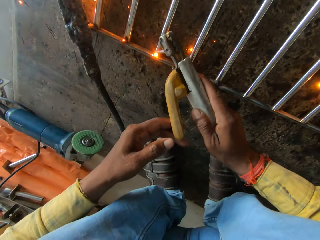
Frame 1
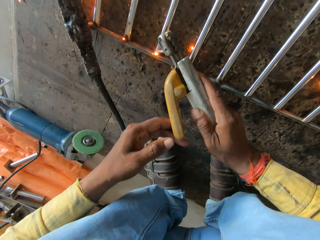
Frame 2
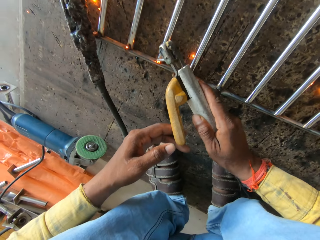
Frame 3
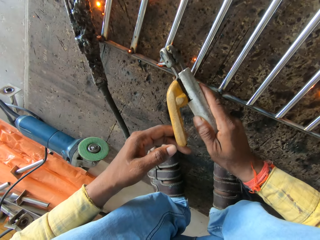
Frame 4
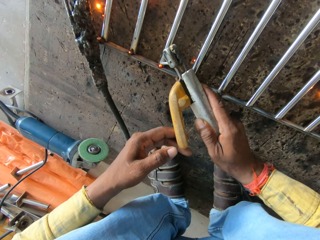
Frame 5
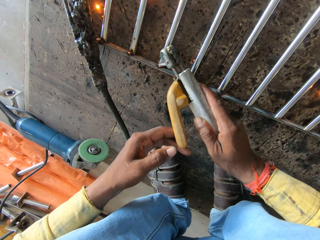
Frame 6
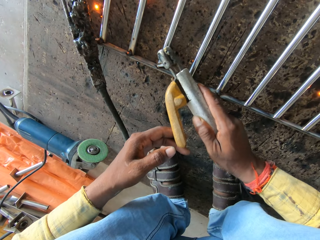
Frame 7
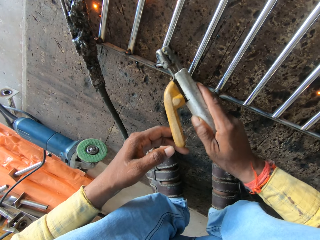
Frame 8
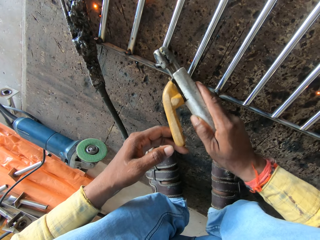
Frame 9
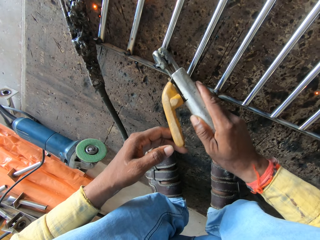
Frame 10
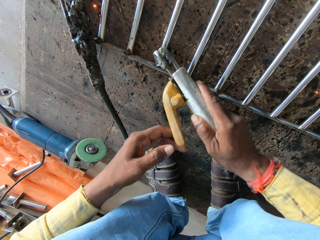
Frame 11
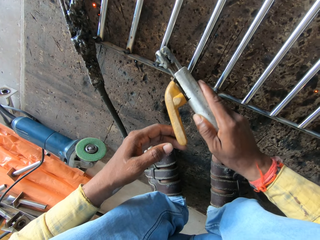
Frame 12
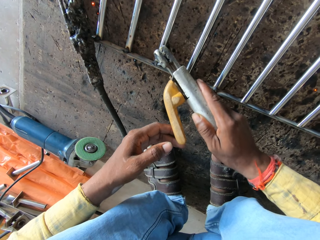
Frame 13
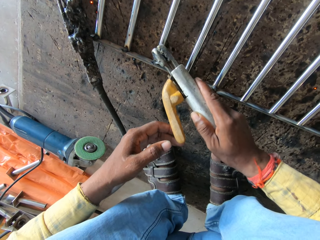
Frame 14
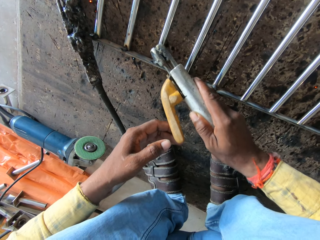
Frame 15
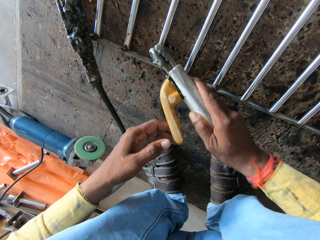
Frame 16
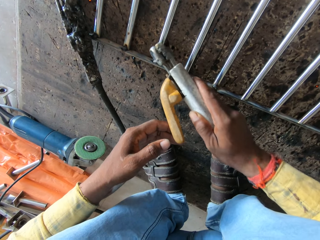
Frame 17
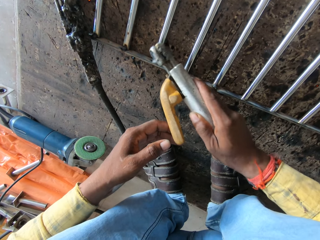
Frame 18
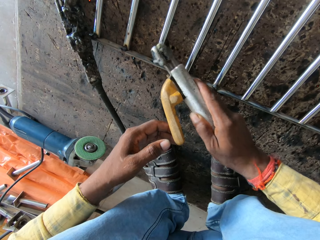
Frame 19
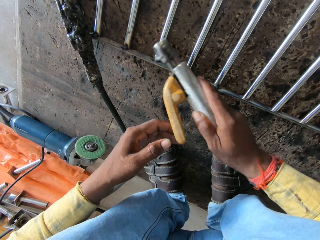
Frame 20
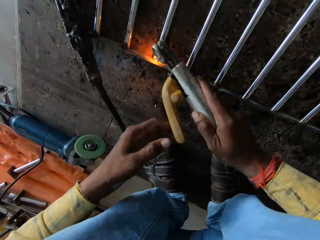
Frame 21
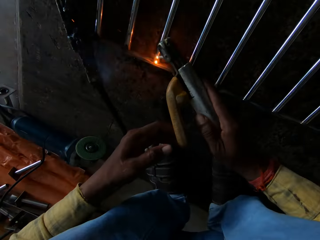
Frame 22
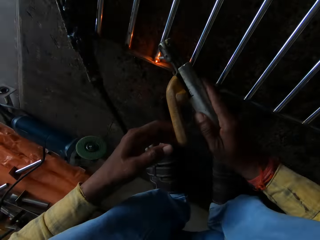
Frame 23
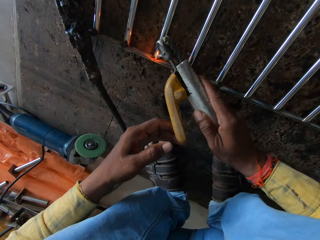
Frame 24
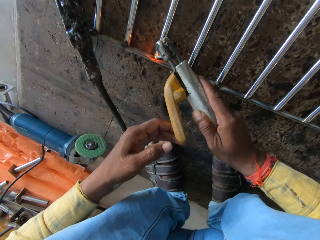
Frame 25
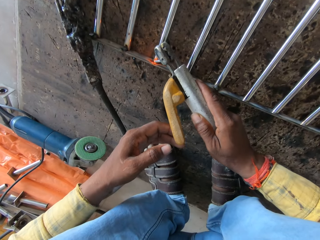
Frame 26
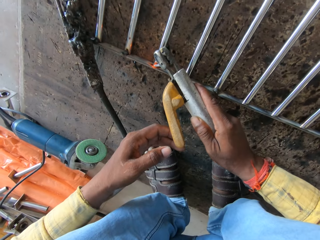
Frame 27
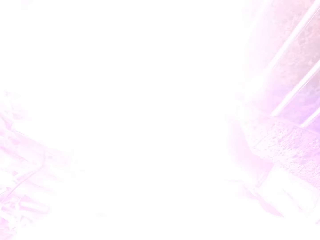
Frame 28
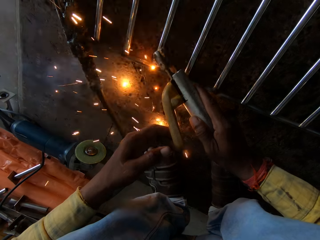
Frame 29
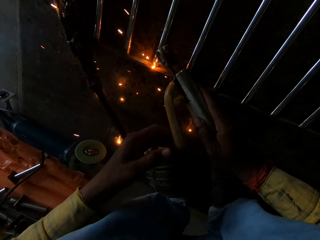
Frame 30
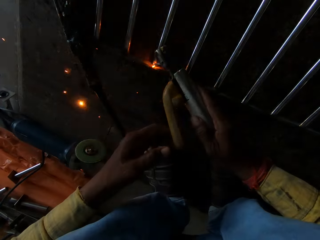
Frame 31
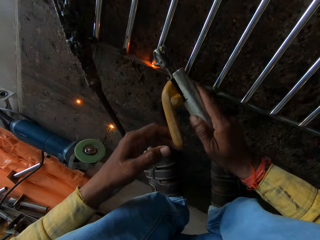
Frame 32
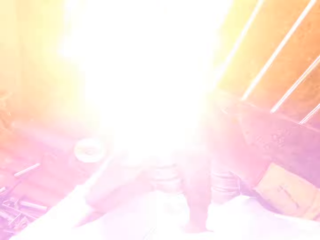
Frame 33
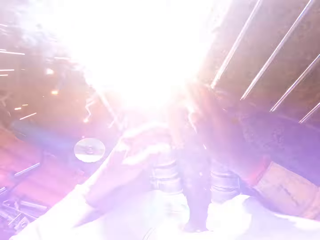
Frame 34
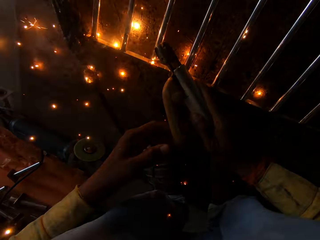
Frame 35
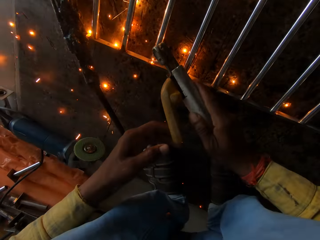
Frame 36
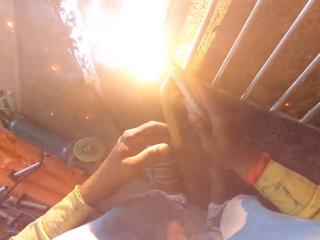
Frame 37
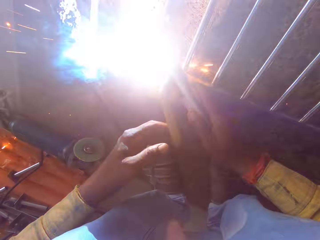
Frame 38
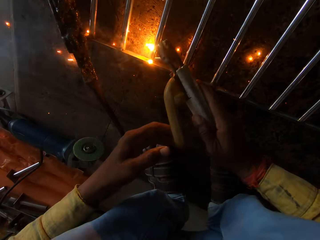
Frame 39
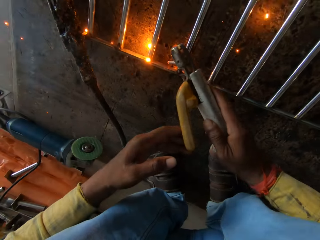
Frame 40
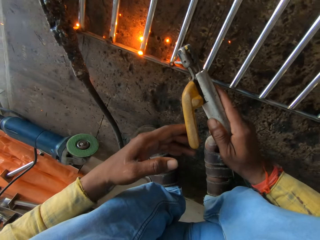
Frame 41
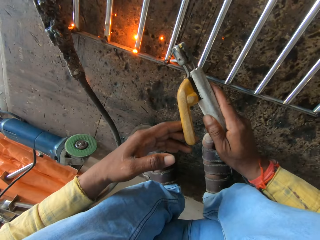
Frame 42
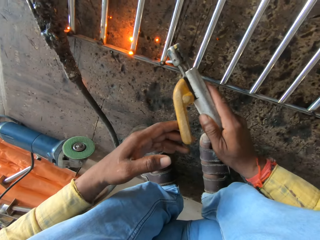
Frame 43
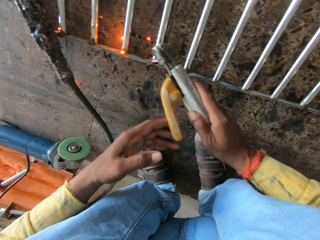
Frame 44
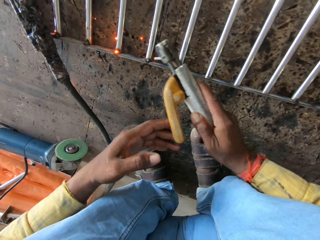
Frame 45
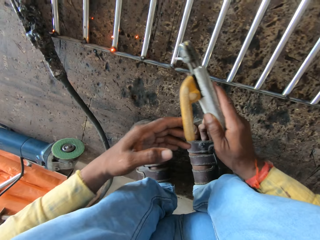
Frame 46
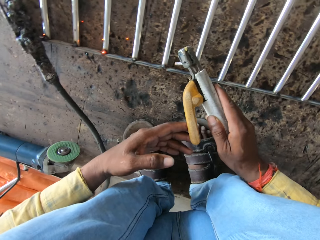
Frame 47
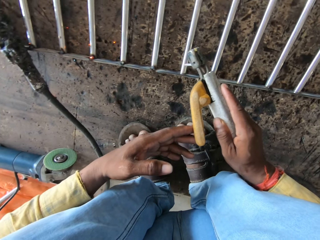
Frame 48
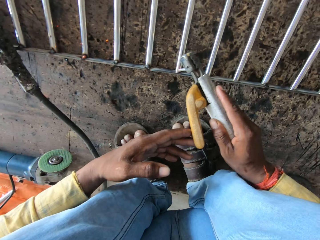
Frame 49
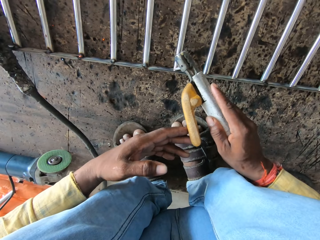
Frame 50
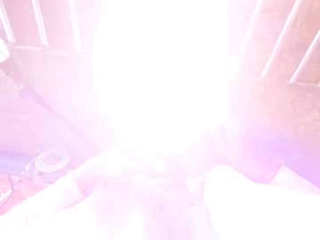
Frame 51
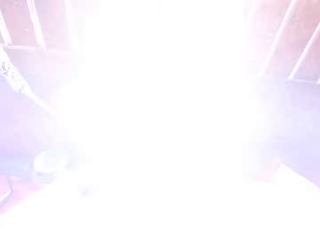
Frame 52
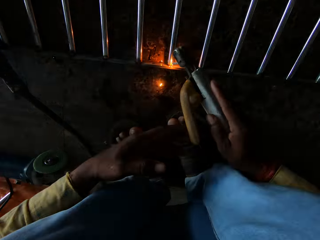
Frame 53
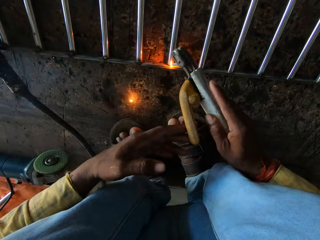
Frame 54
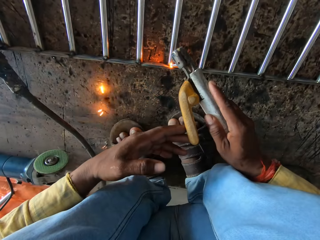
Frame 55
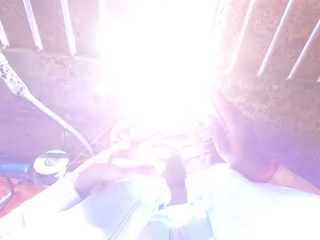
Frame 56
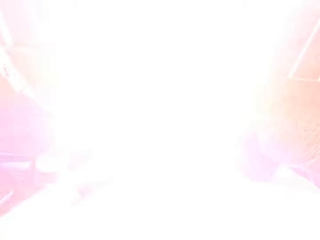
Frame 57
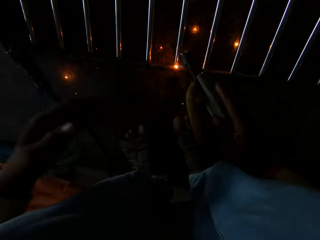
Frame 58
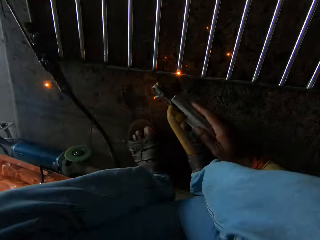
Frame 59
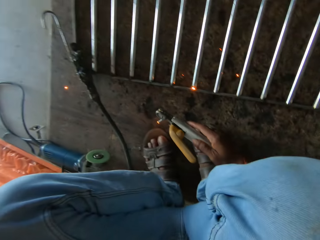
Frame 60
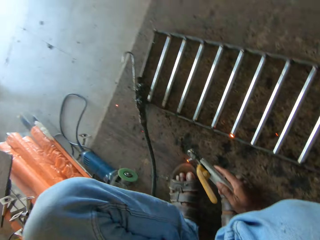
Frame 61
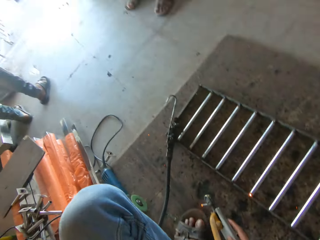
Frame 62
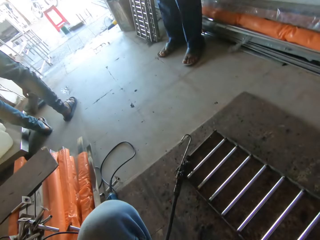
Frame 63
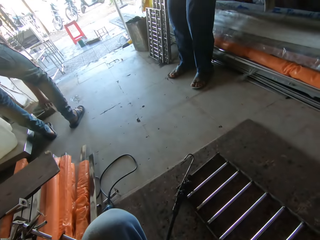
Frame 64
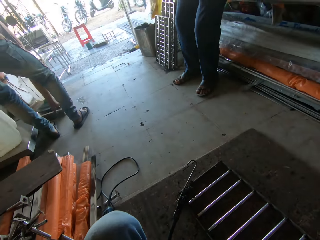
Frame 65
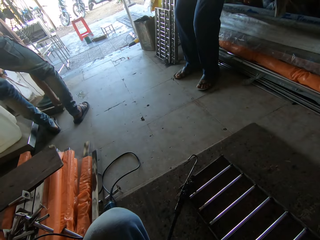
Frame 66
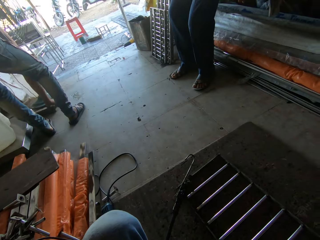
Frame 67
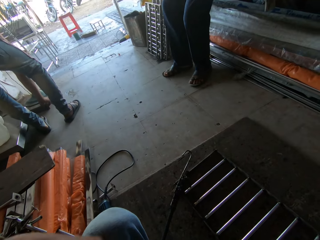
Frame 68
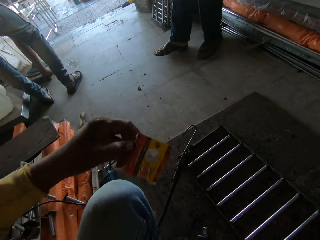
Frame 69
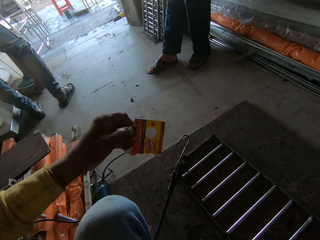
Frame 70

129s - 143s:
The camera wearer taps on the metal bar with a welding stick. They weld the metal bar with the welding stick. They hand over a match box to a person. The camera wearer looks around.

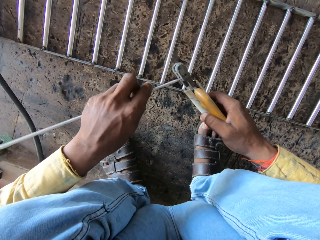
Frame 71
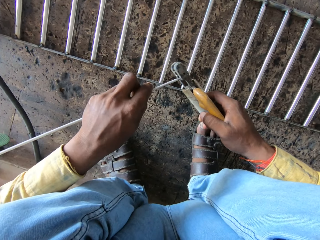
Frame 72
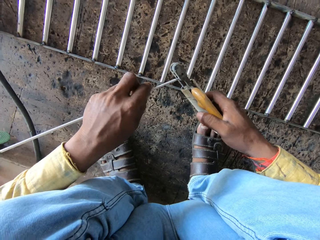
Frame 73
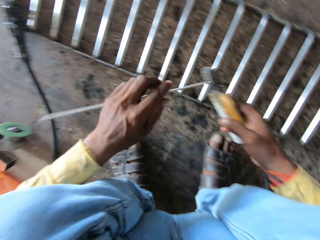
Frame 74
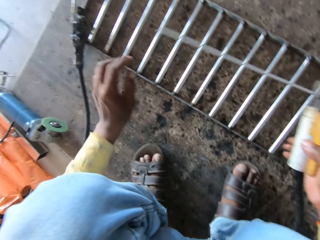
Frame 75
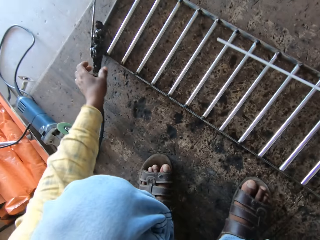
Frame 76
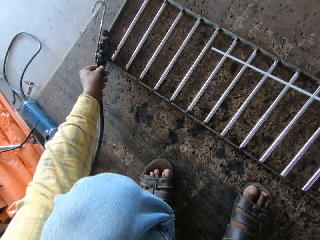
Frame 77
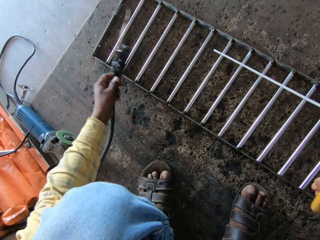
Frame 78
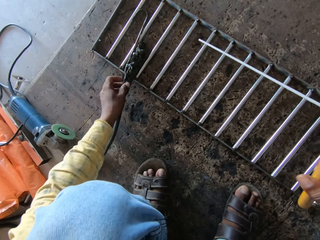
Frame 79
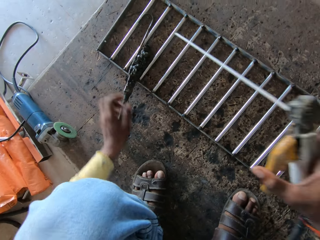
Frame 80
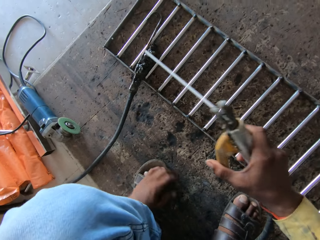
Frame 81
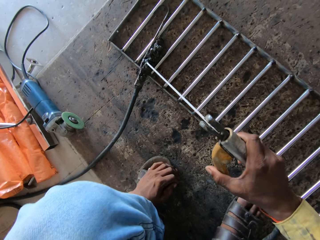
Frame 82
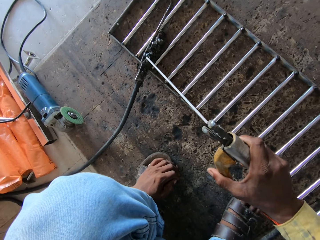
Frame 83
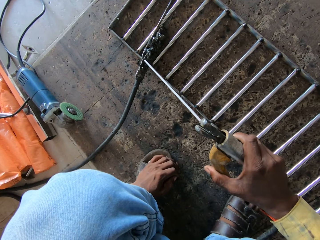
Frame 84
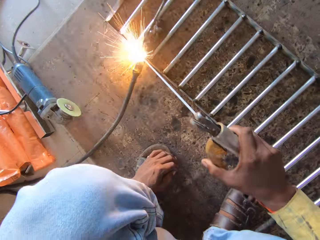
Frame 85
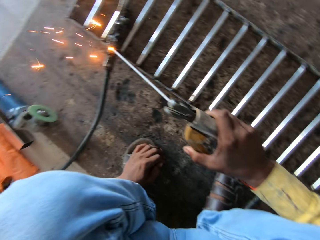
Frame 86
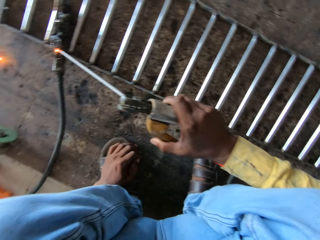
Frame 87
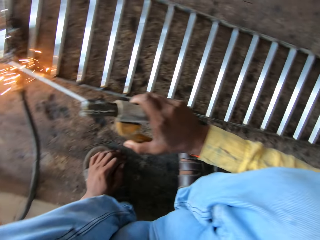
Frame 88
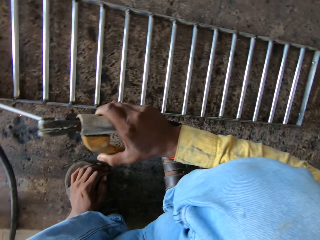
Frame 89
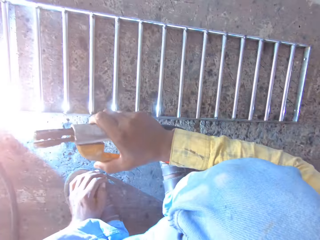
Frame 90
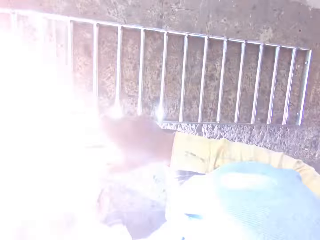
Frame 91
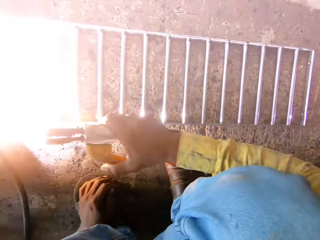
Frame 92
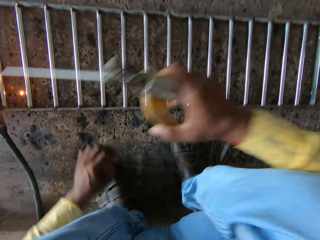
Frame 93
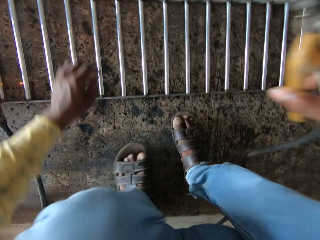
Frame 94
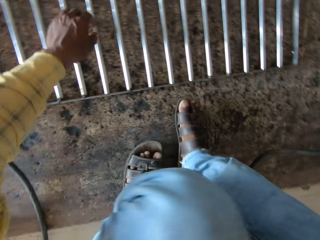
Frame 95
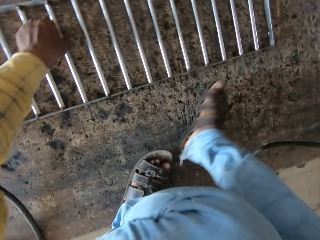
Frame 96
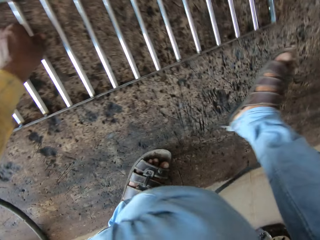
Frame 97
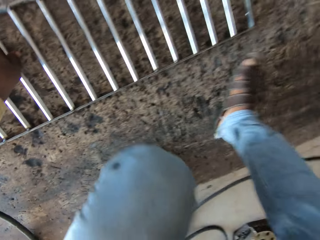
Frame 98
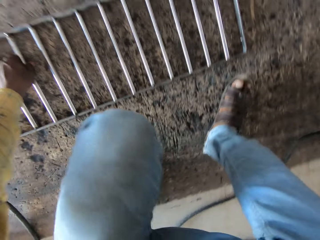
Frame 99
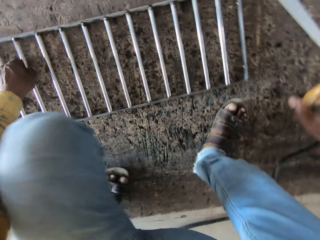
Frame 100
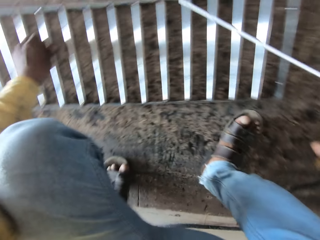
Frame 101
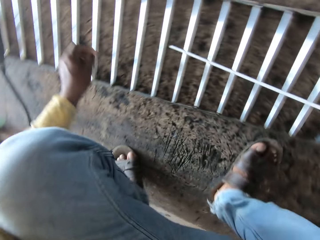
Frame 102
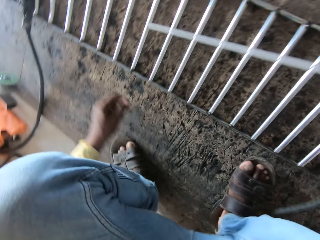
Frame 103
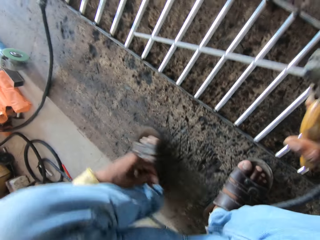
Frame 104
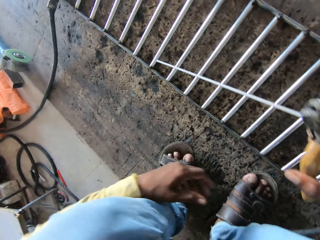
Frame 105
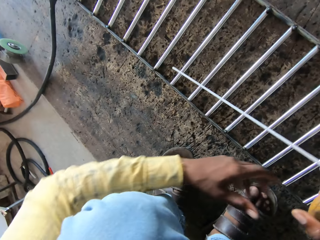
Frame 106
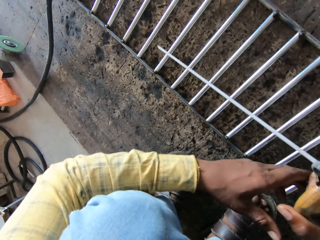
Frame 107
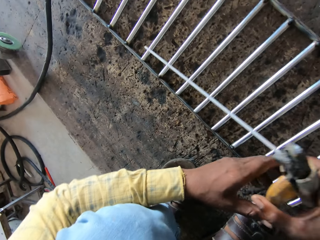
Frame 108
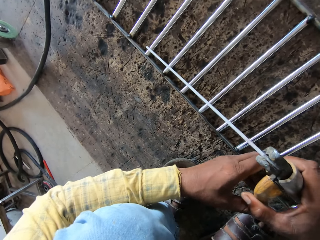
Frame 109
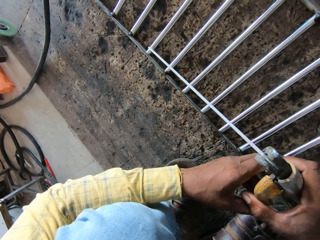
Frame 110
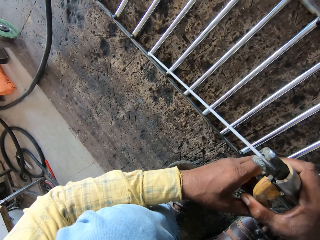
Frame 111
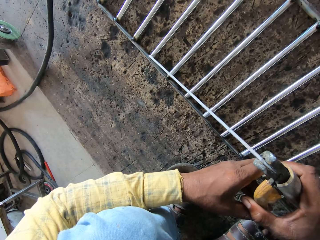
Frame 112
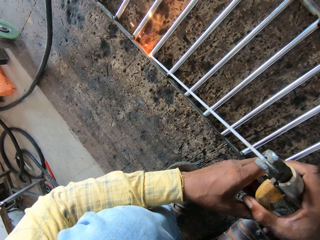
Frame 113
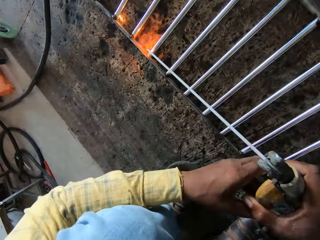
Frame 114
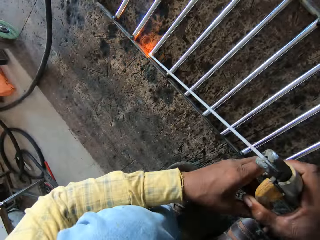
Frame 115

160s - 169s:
The camera wearer fixes the welding stick. They clamp a hook on a metal grill. They move the metal hook. They weld the metal grill. They test the welding stick on the metal hook. They slightly move the right of the metal grill. They weld the metal grill.
